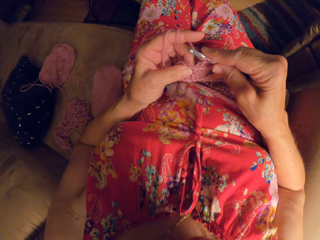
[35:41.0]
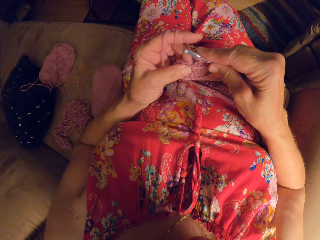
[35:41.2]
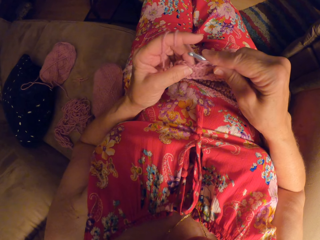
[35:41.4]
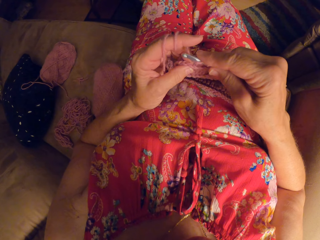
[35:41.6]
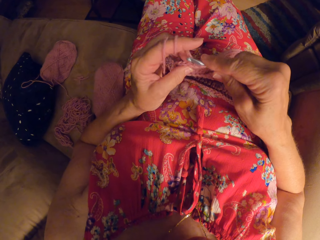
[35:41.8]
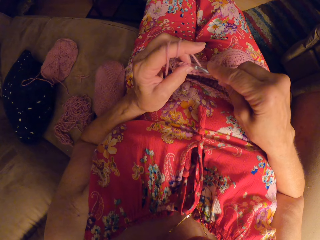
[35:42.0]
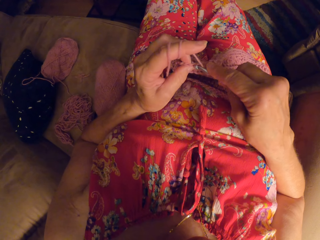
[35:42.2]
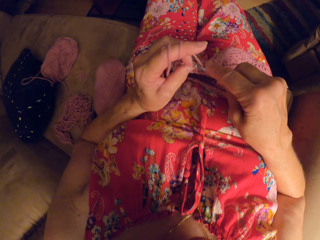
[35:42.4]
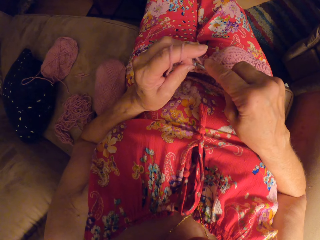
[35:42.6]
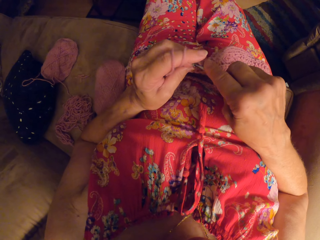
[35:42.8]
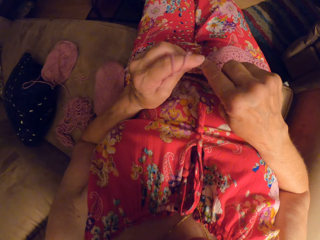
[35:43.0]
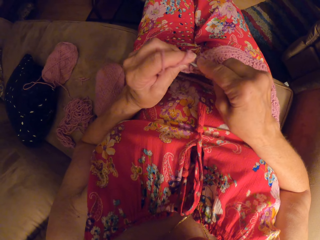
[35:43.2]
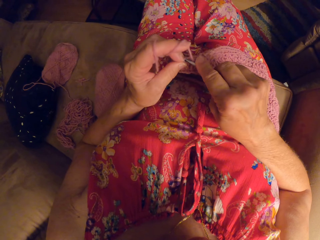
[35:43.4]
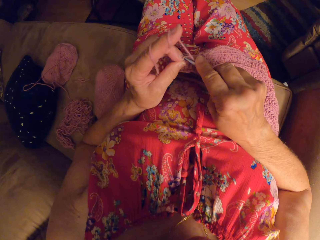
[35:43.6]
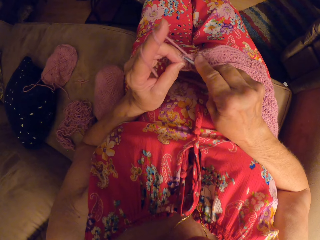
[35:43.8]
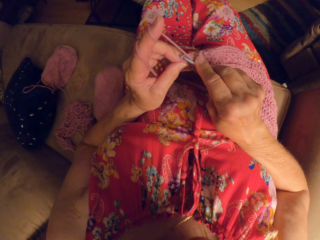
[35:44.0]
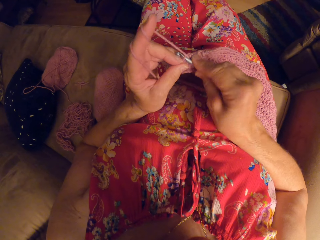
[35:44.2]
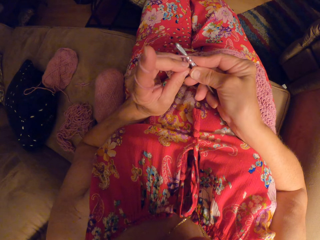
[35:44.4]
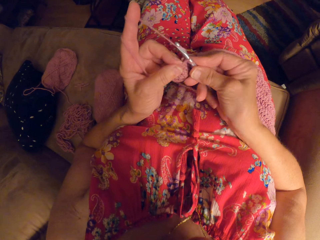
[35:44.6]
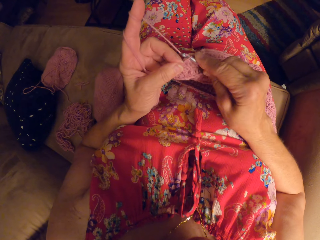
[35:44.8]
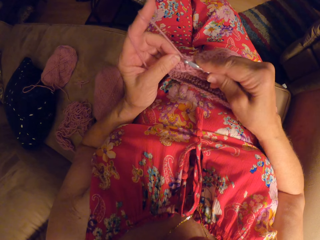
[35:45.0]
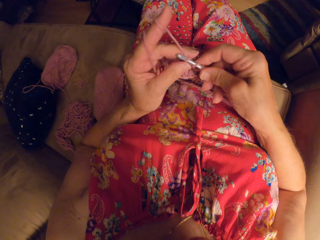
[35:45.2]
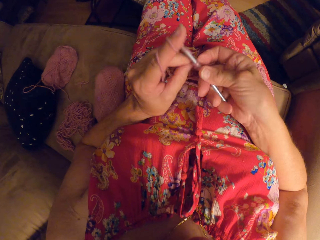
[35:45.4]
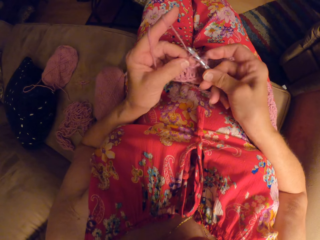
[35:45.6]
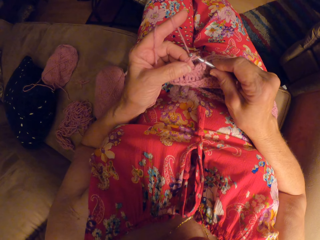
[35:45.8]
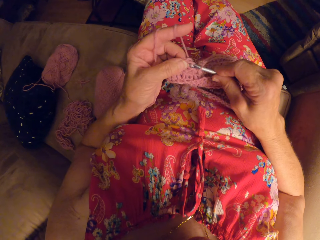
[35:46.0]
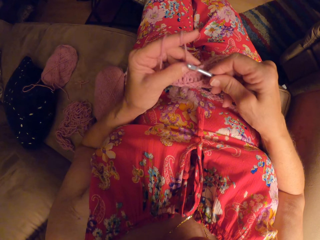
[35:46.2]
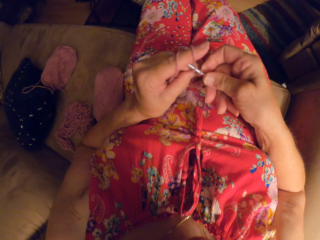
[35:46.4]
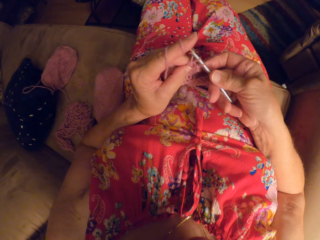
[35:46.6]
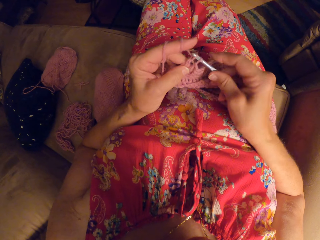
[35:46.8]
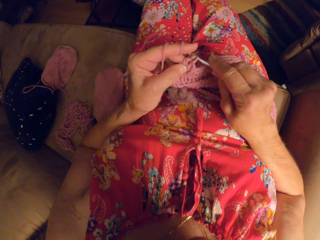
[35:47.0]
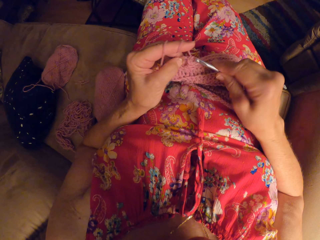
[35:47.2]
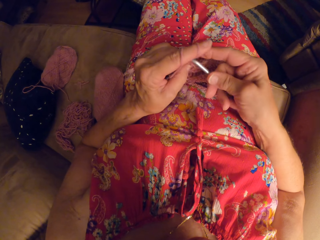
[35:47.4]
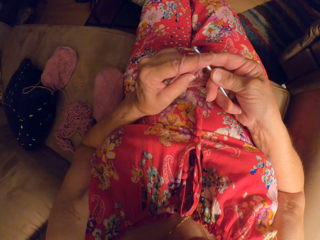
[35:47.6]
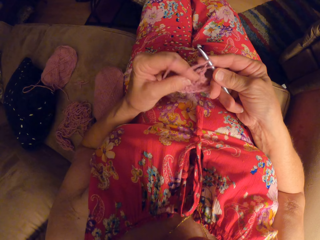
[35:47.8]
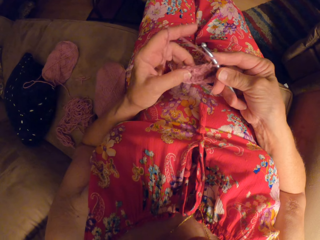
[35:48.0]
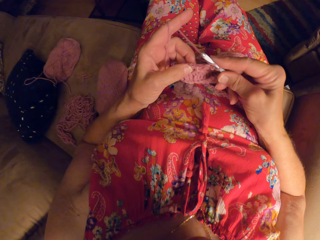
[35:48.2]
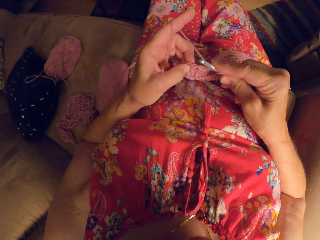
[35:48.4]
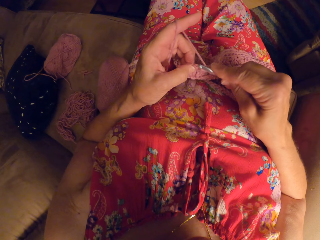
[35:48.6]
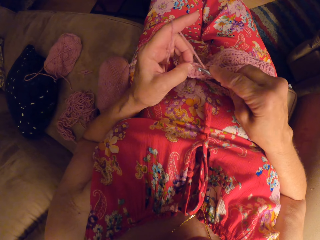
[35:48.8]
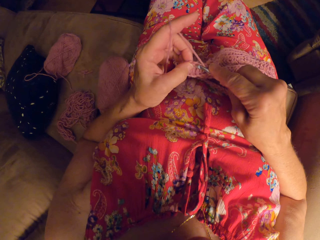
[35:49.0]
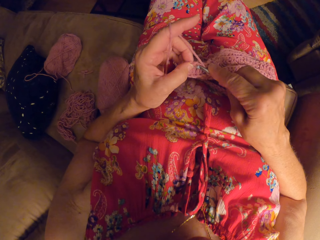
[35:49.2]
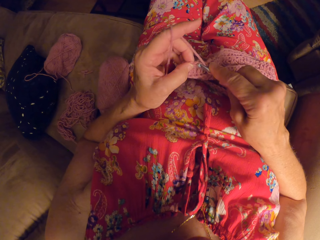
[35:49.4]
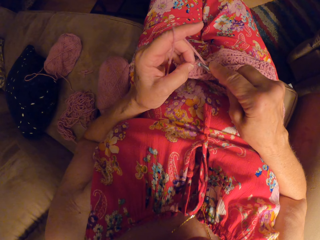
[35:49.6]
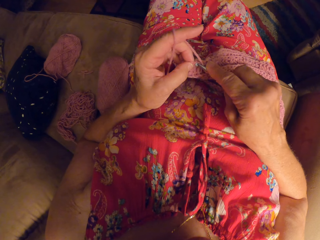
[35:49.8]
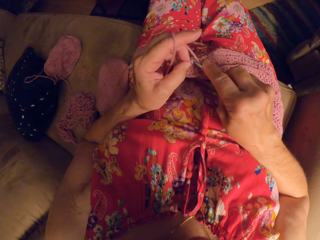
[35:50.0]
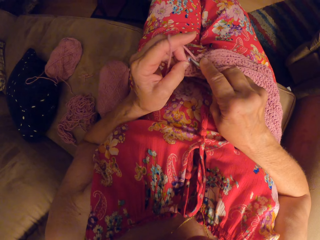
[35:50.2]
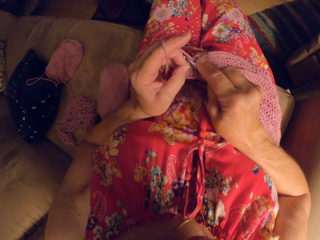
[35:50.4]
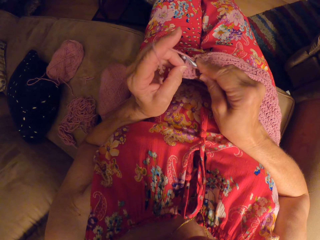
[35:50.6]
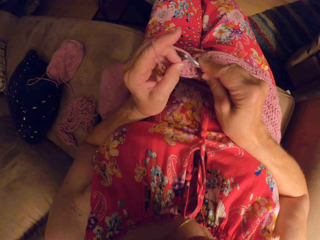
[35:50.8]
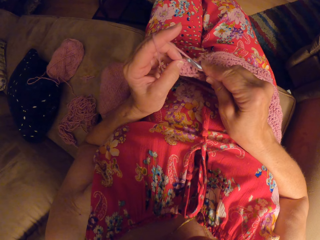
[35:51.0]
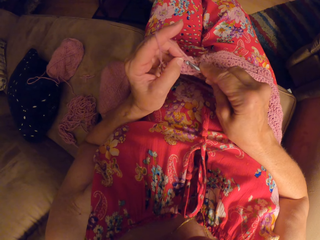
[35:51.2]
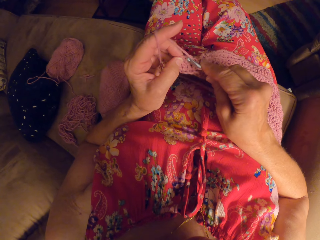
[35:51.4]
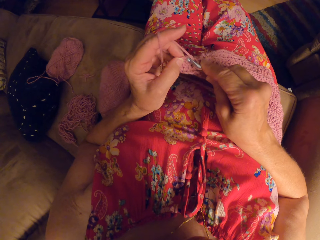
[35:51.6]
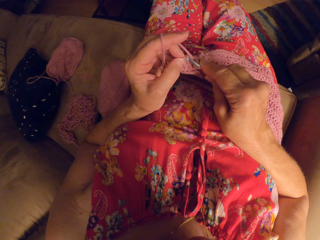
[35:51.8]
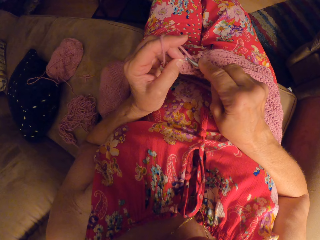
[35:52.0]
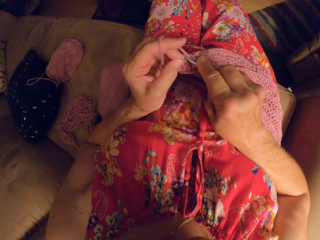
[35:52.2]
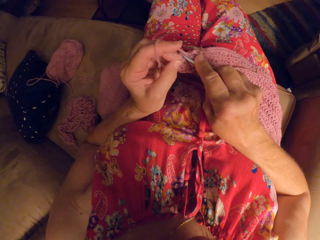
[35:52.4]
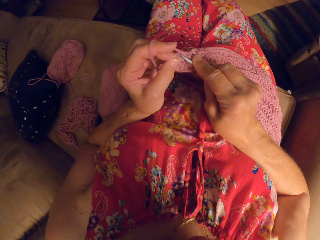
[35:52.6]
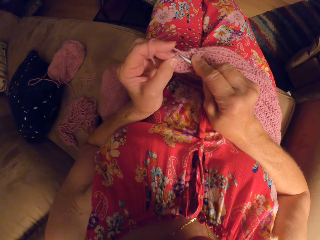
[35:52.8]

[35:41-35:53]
The camera wearer crochets with the yarn and the crochet hook.

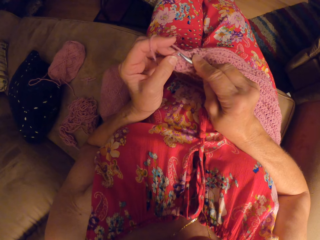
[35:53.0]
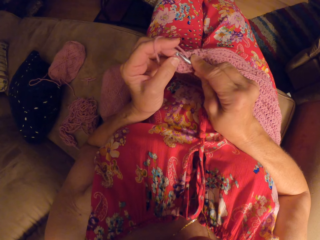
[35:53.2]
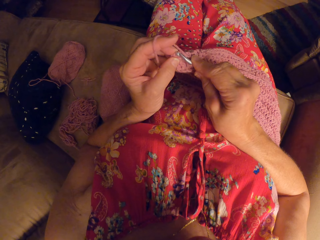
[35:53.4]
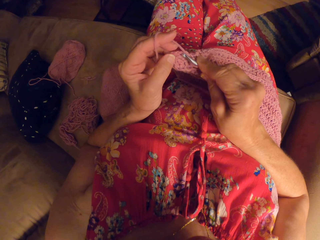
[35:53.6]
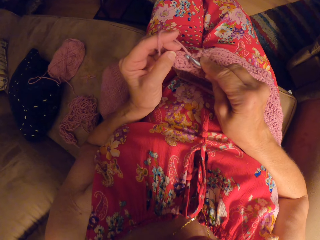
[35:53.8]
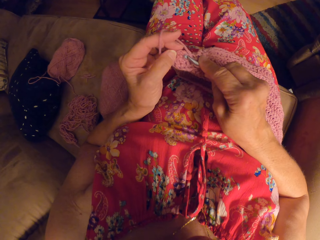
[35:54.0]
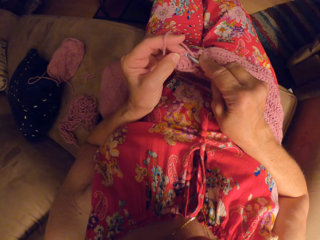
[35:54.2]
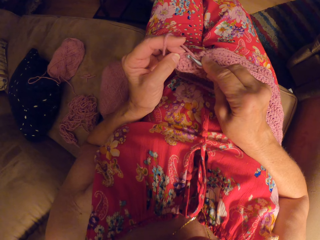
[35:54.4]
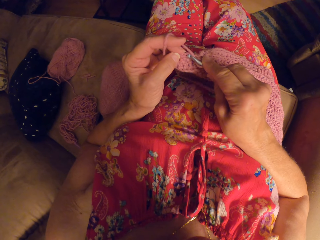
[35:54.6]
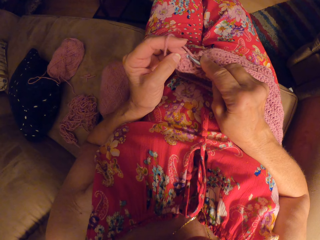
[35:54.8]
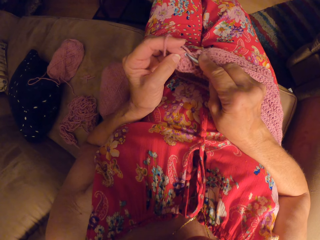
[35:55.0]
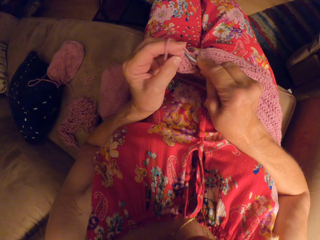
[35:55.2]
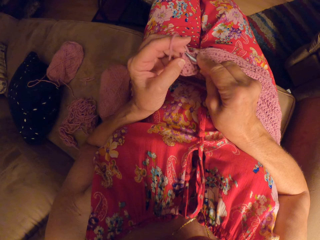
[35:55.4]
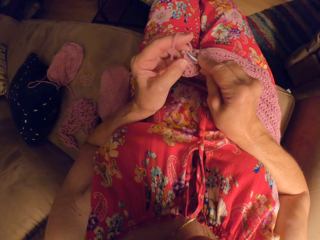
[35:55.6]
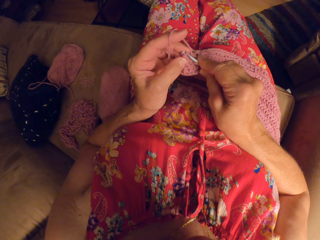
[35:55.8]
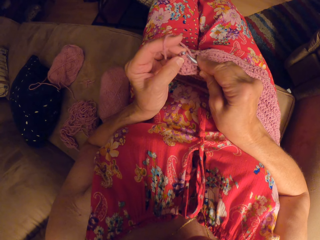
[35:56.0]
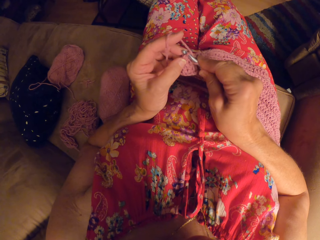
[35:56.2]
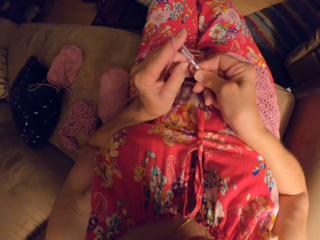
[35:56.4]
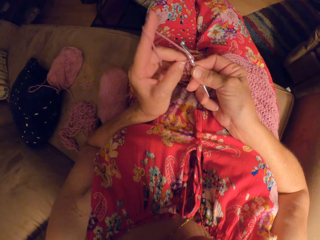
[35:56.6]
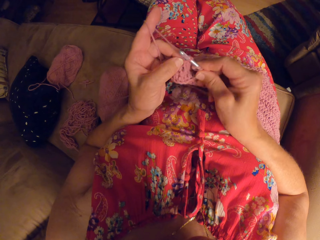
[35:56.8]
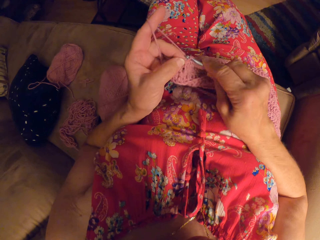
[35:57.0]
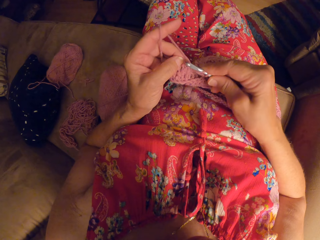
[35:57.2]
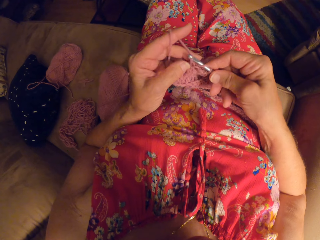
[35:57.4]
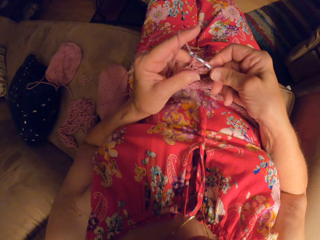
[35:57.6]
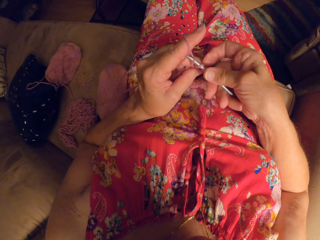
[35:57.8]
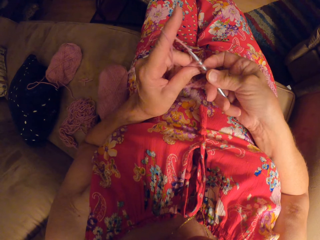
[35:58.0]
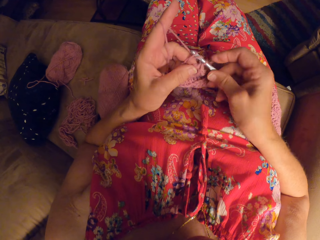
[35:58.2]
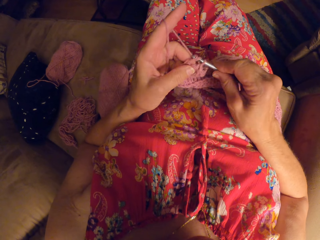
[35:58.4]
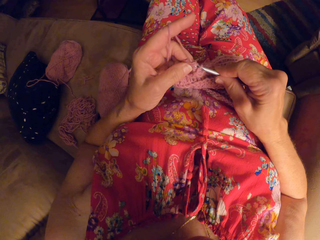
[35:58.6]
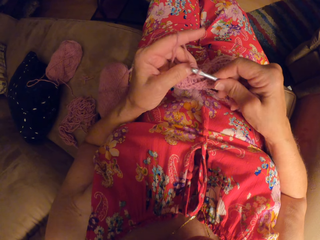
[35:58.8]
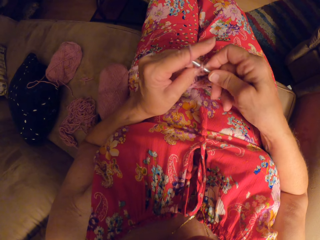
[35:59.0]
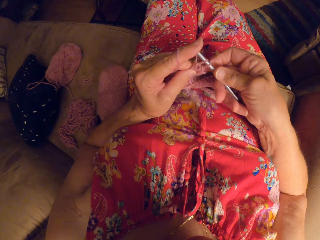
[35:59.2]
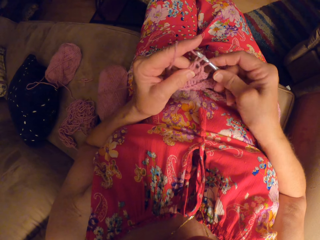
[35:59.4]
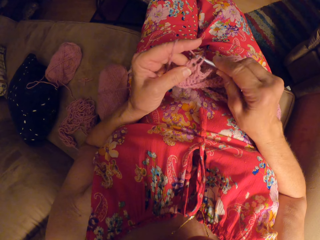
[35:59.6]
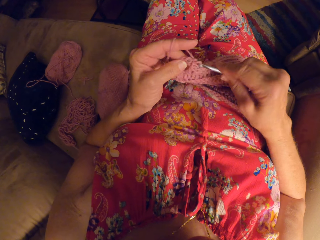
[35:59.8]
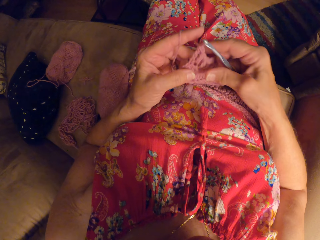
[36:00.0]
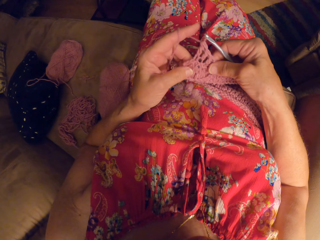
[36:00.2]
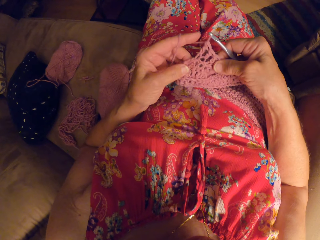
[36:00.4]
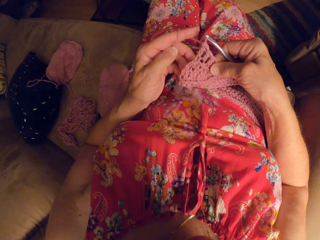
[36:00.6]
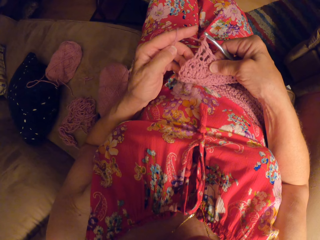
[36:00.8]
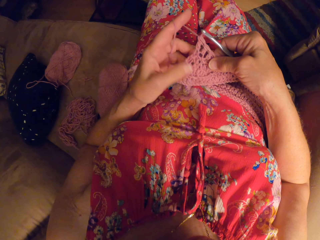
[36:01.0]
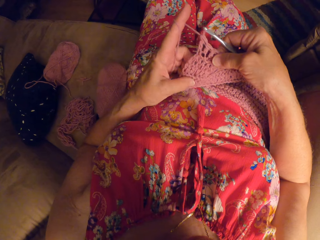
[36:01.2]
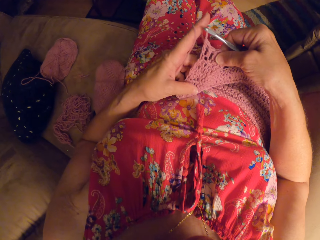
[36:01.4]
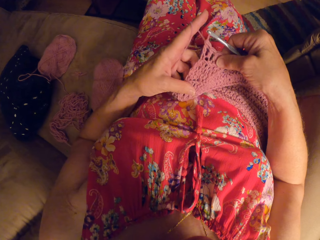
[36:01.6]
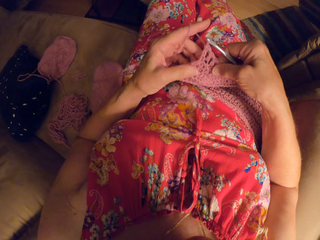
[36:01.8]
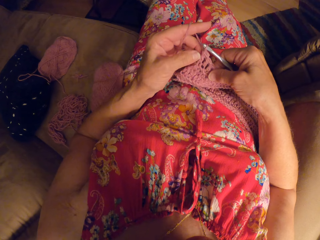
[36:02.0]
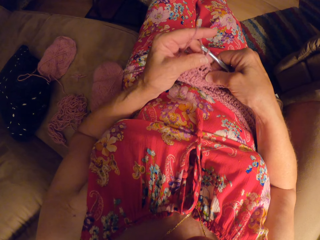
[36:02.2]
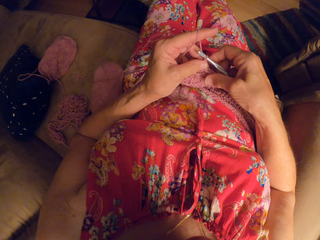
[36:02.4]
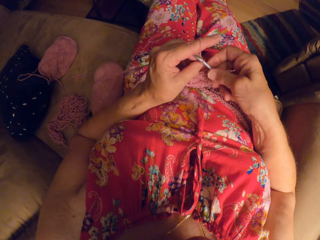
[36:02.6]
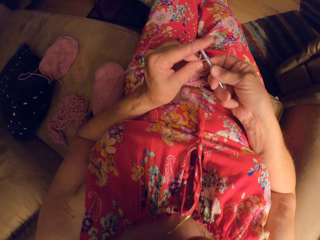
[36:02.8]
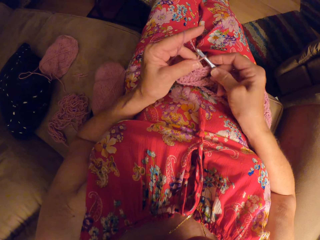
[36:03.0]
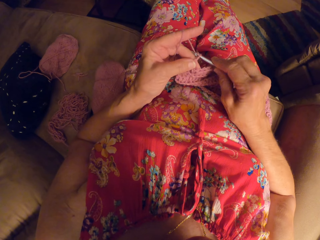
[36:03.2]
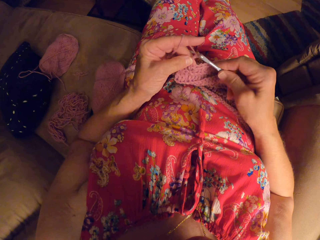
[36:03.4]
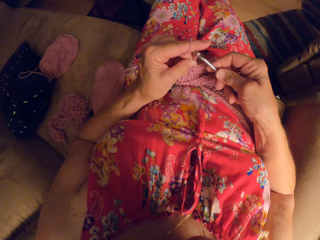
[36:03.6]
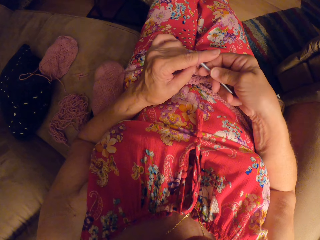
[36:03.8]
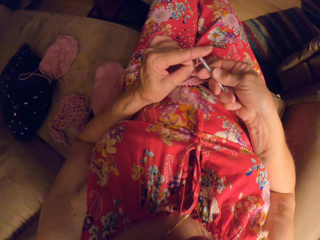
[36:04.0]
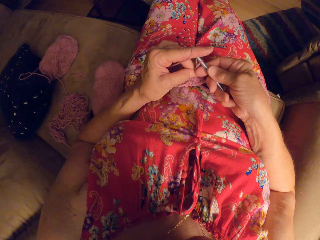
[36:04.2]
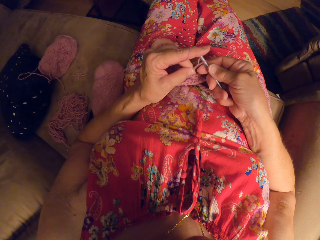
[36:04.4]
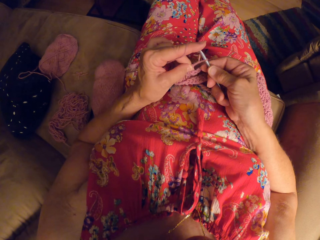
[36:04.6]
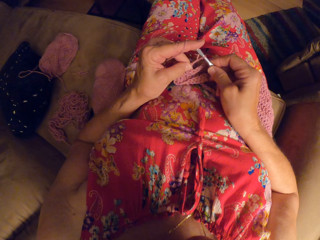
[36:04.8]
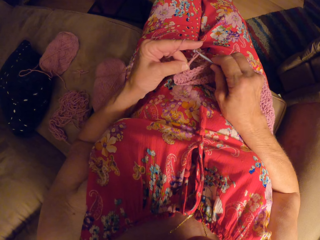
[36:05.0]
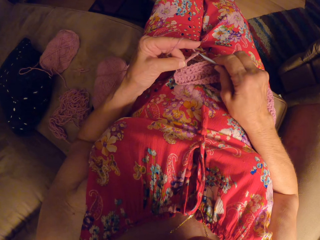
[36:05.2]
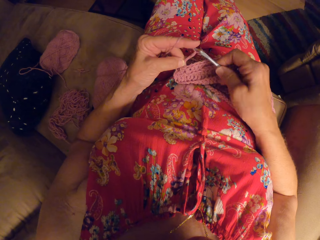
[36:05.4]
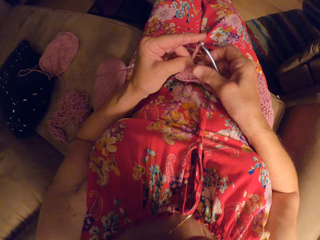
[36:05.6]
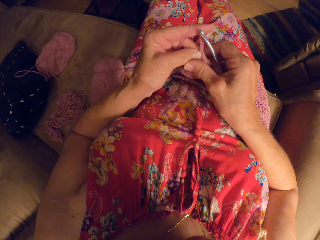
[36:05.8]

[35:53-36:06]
The camera wearer stretches the crochet with both hands. They crochet with the yarn and the crochet hook.
